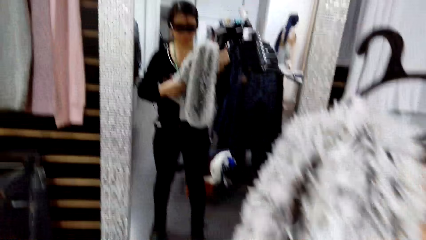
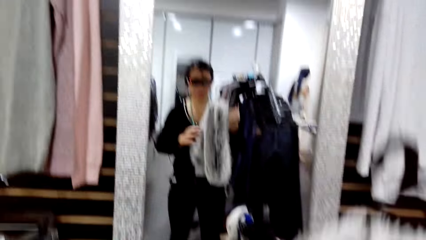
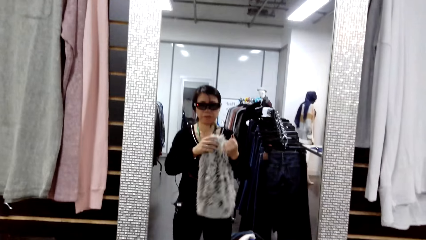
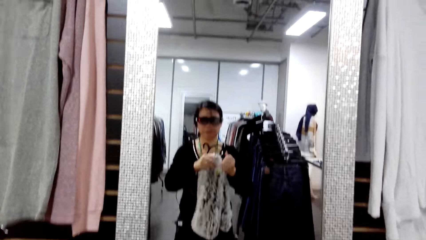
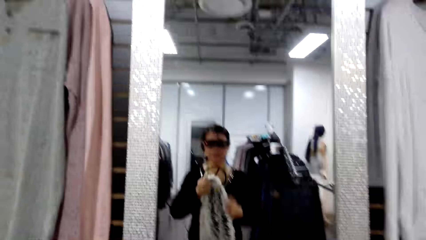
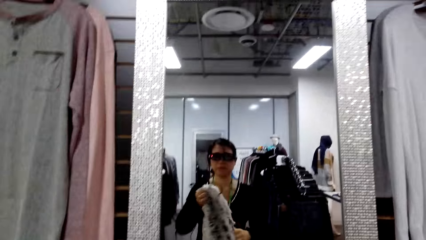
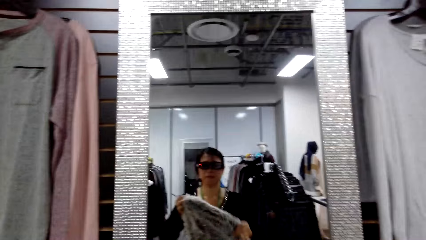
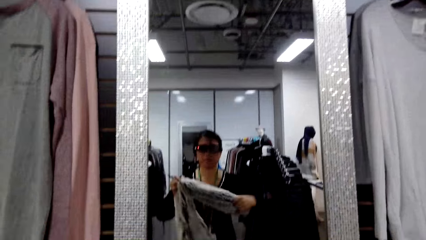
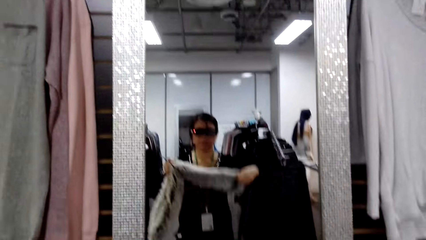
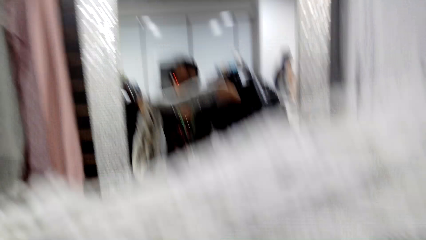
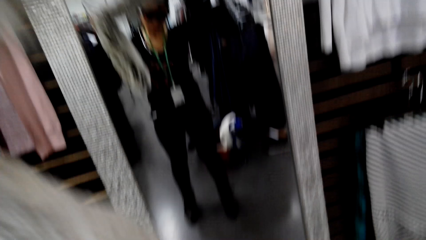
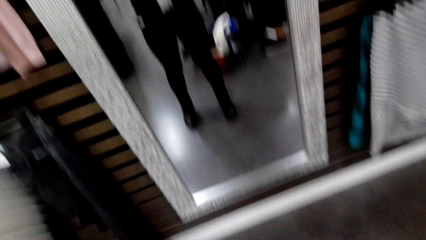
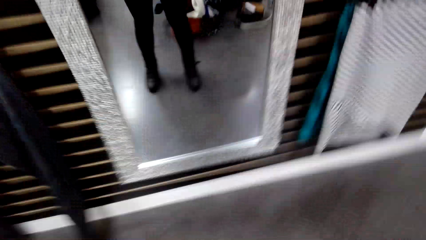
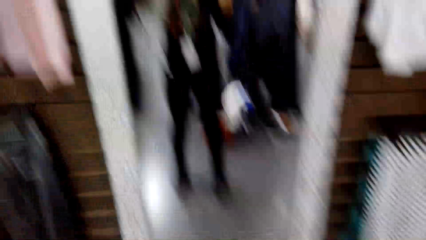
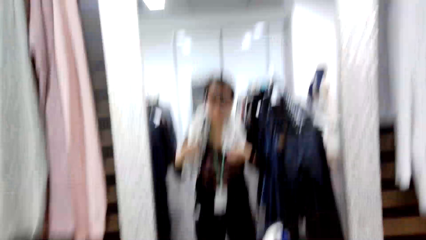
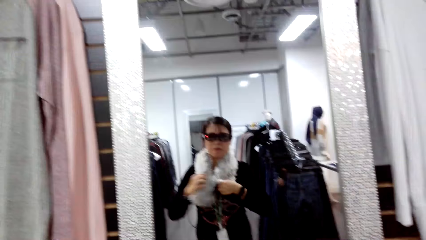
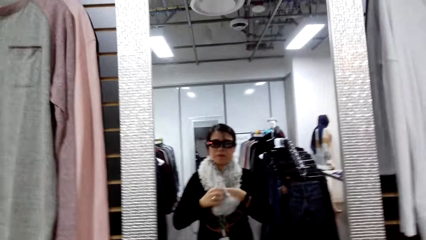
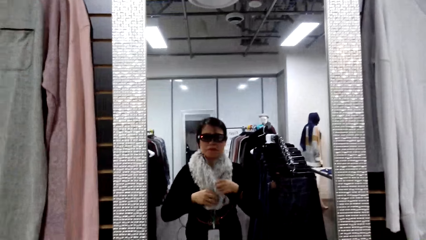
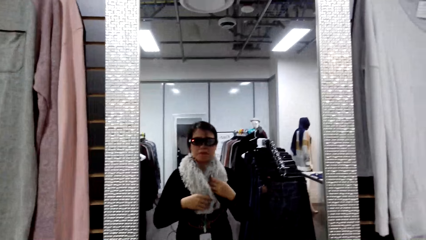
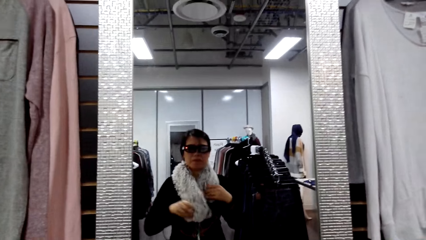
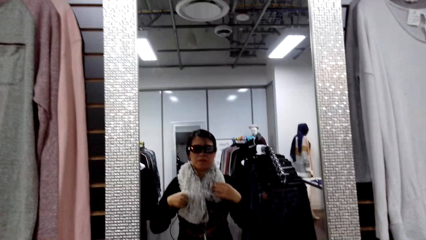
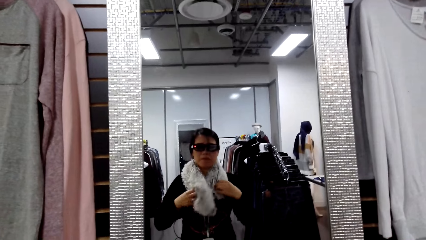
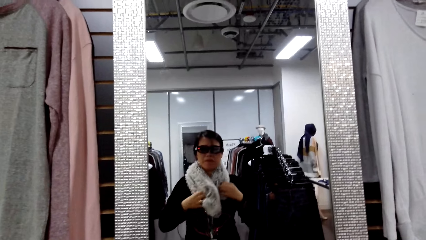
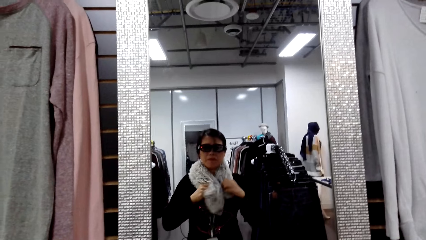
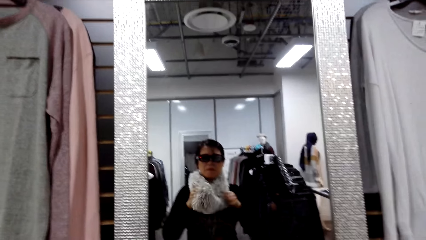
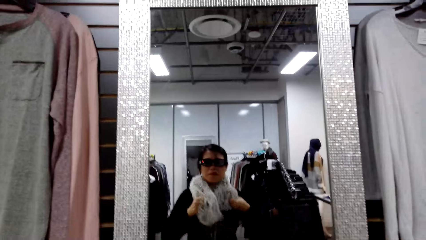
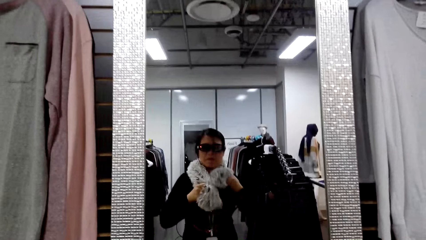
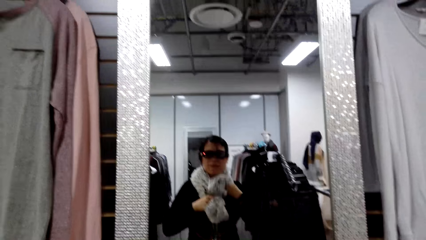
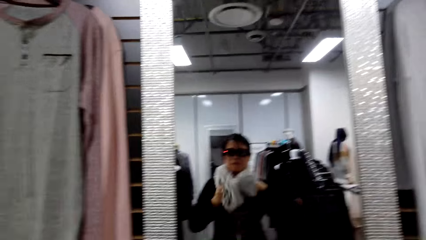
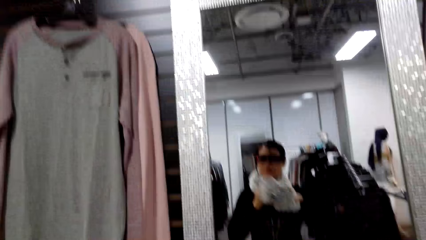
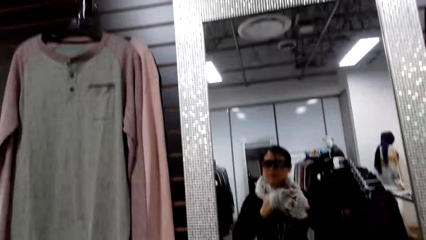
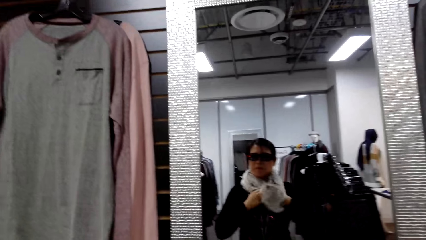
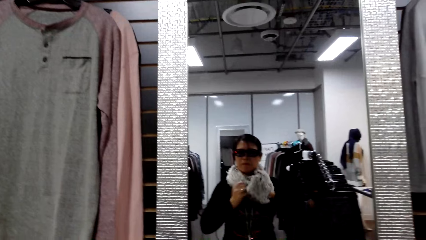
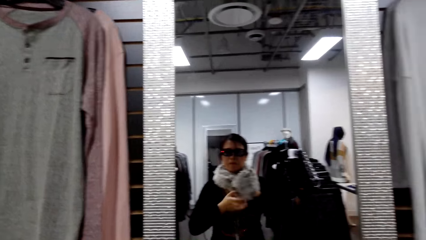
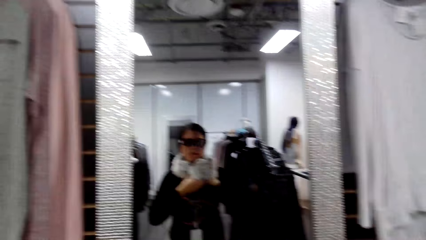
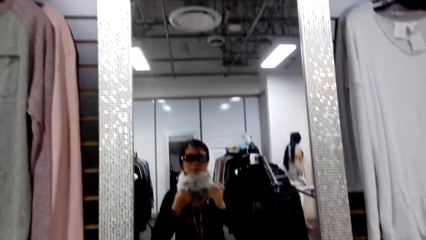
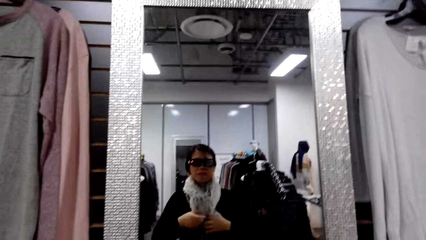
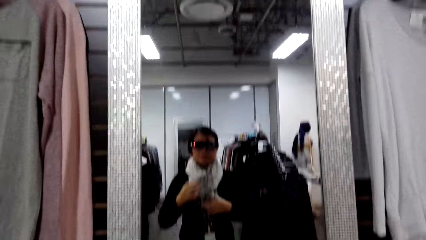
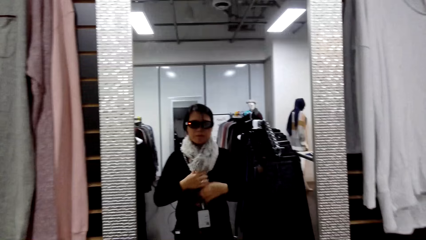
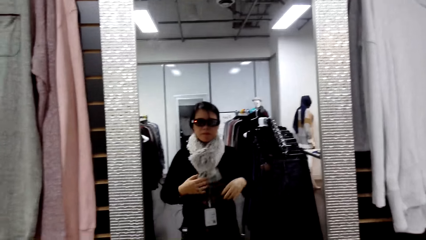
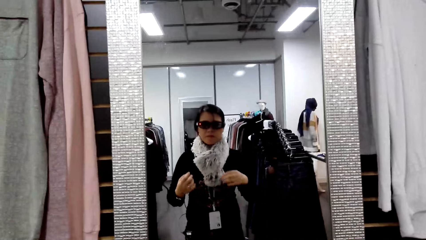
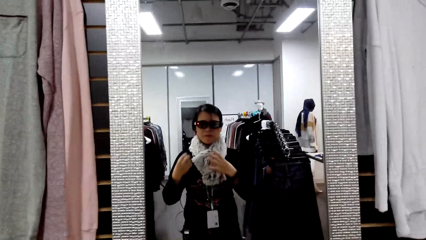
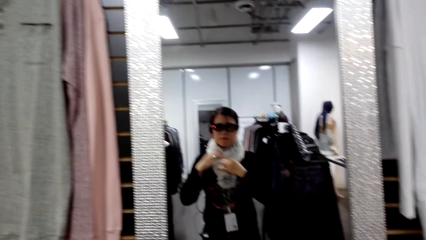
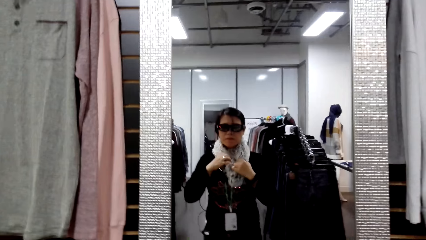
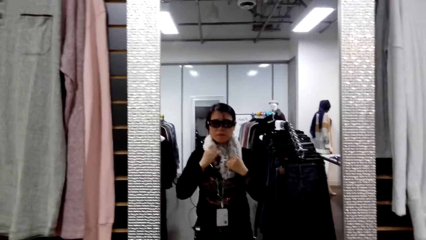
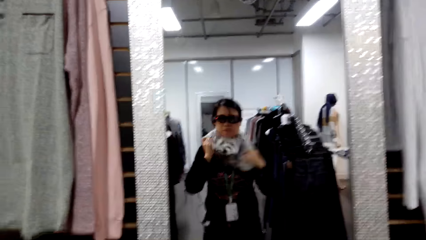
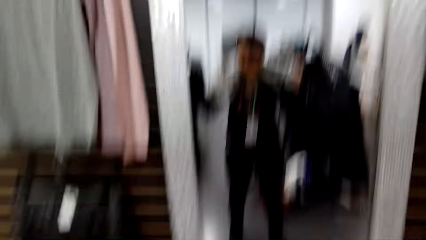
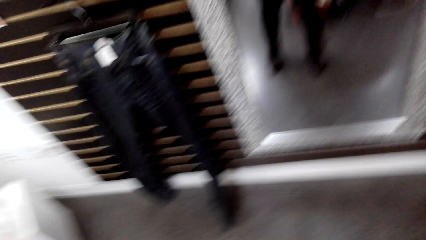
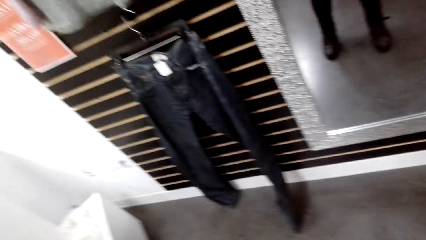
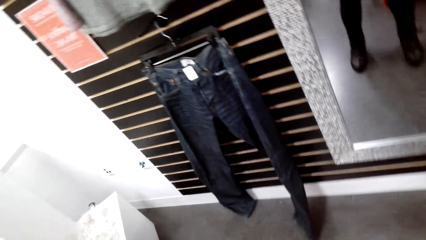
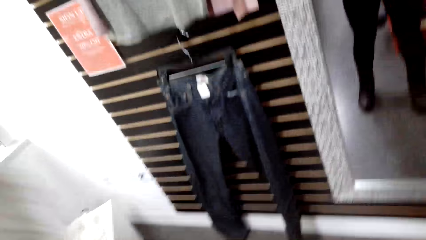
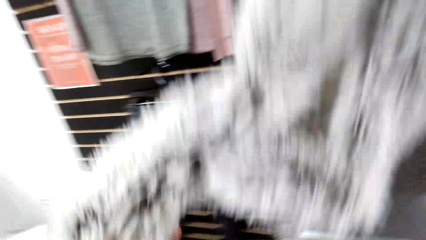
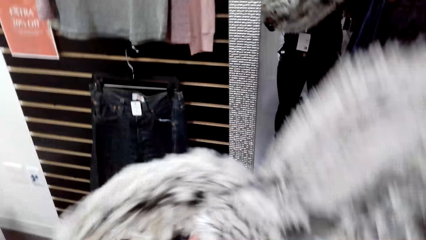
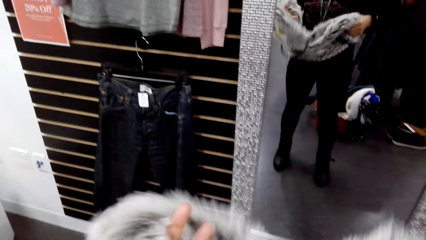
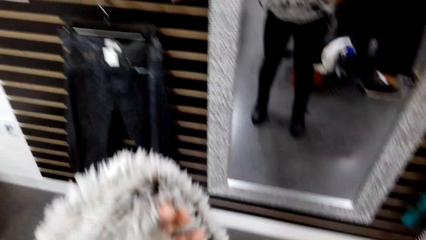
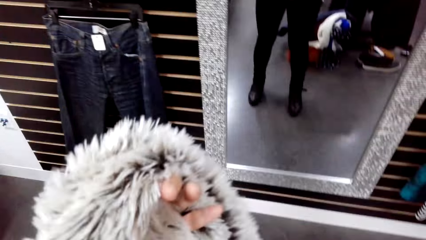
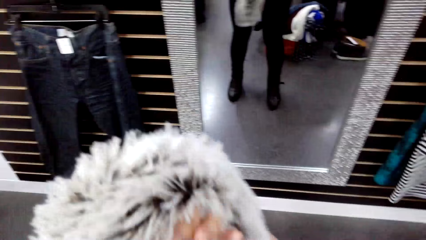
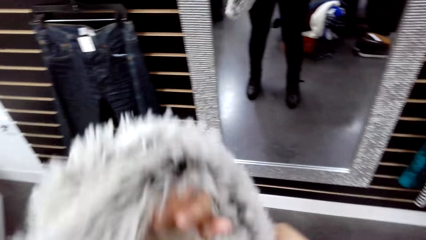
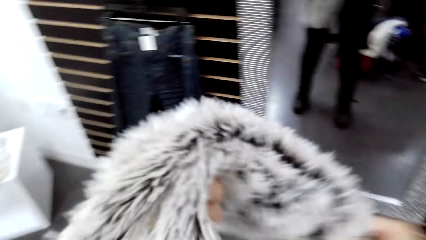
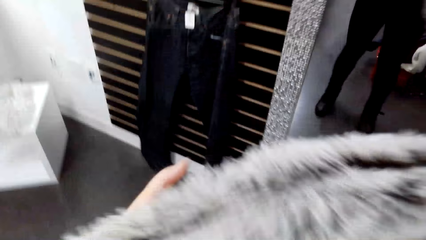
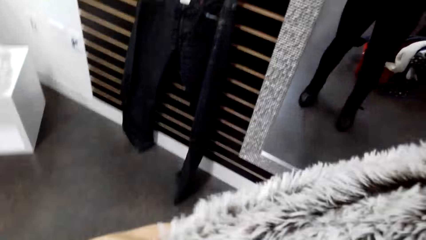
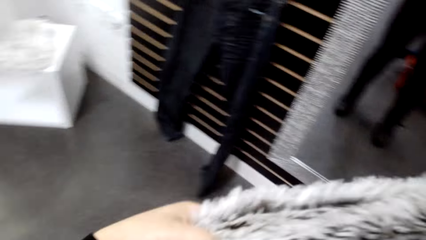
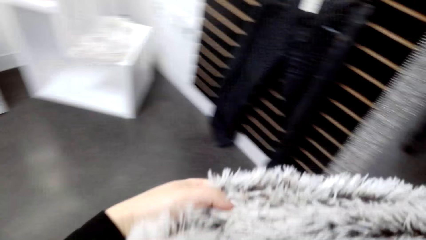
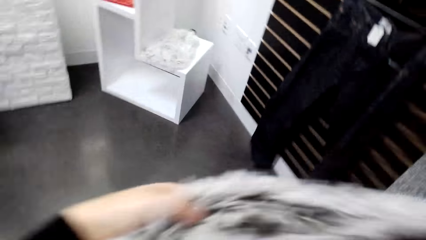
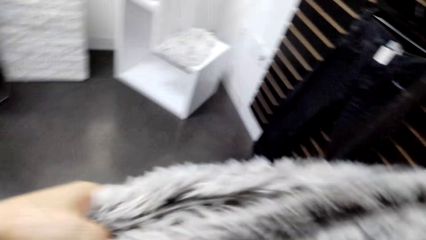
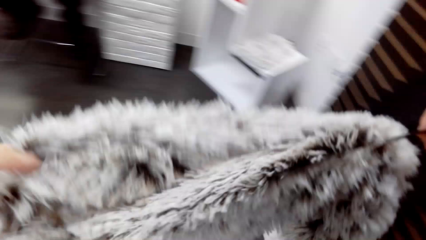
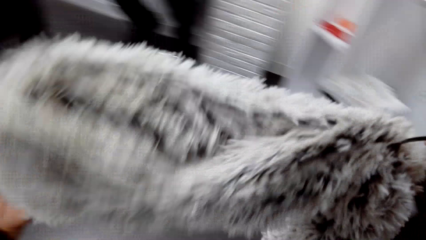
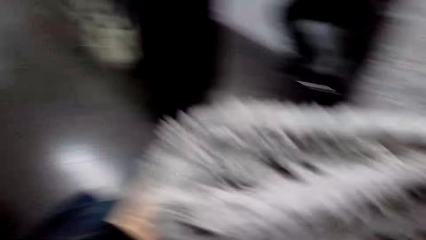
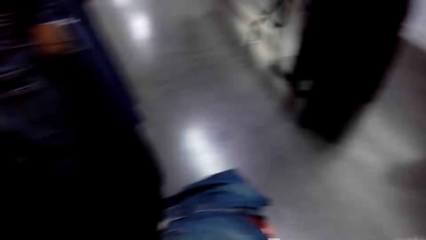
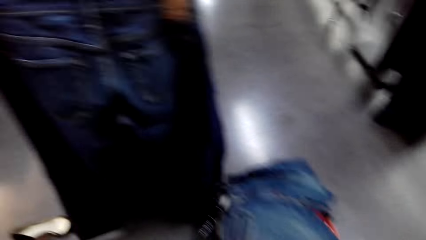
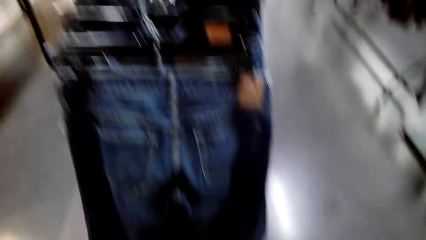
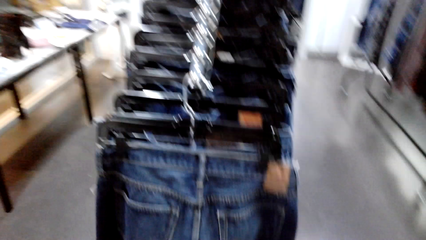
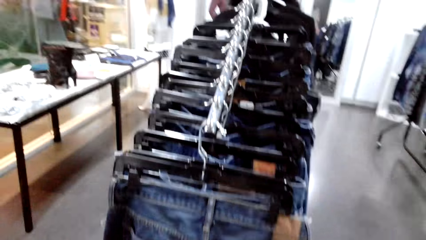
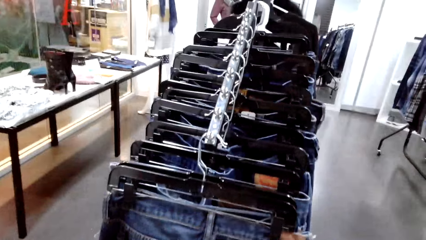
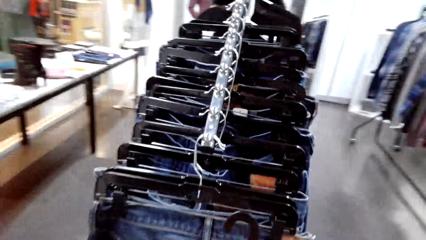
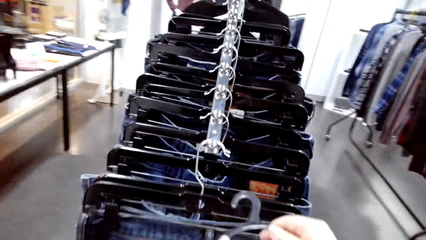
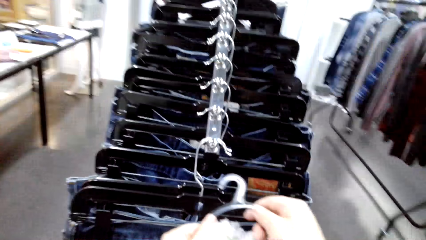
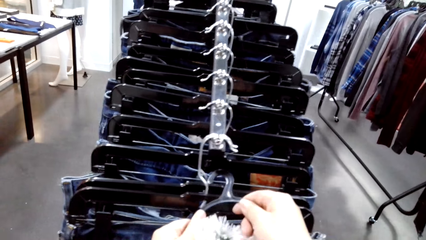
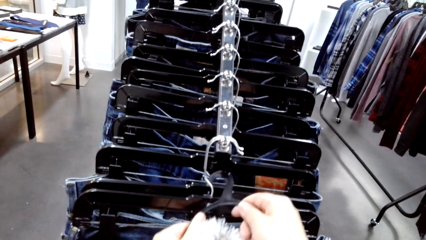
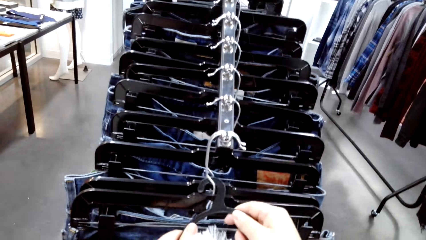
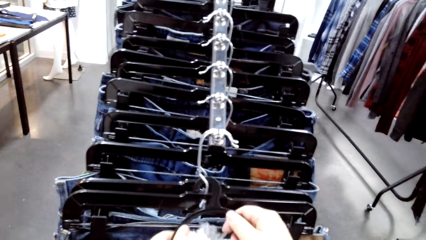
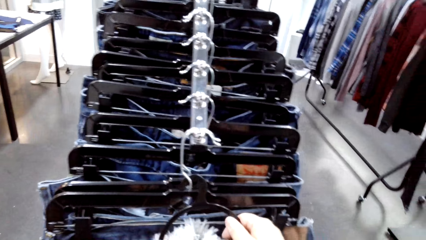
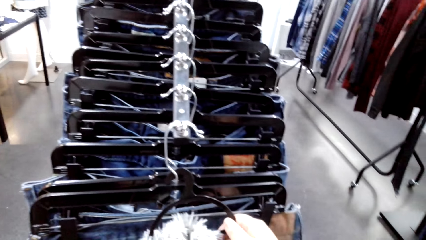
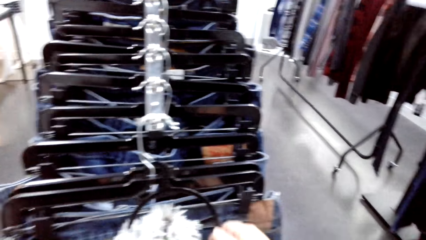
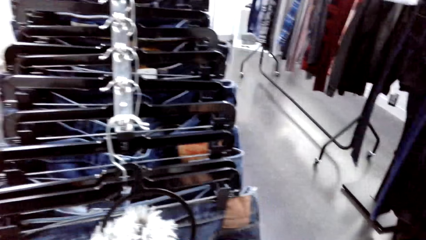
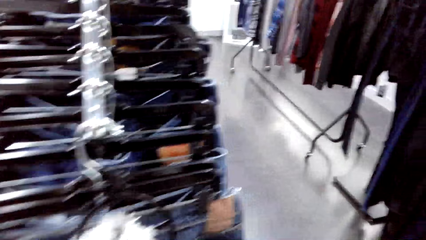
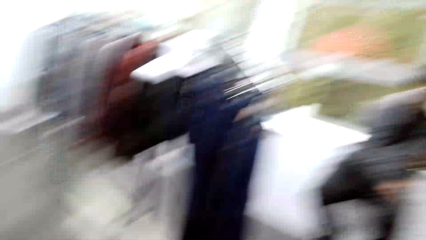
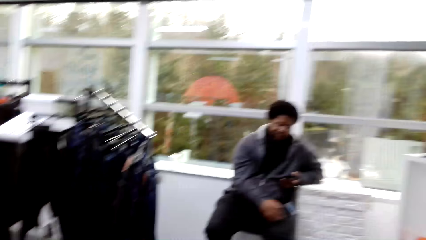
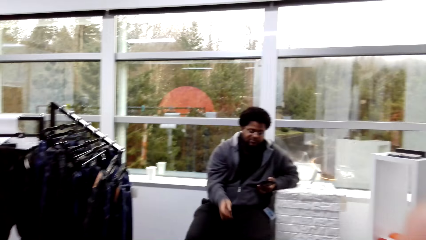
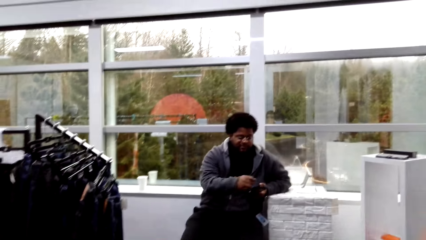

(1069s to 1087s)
The camera wearer puts the scarf on her neck. She ties the scarf. She unties the scarf. She removes the scarf from her neck. She puts the scarf on a hanger. She puts the hanger on the stand. She puts the scarf on a jeans trouser hook. A man talks.
